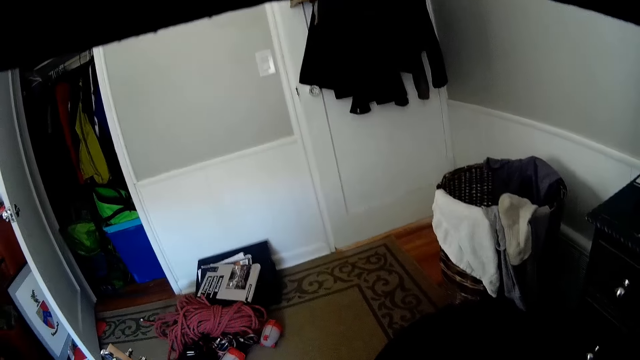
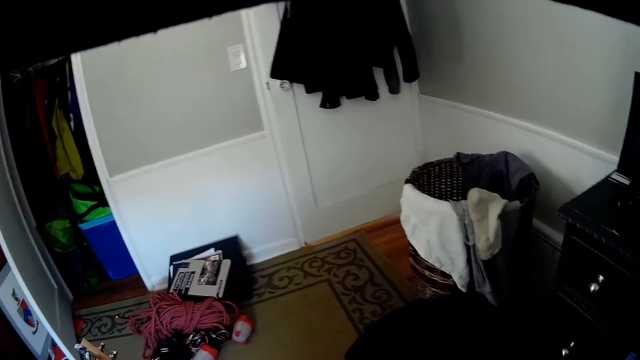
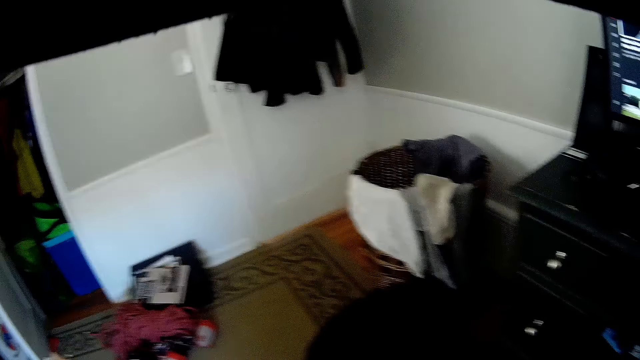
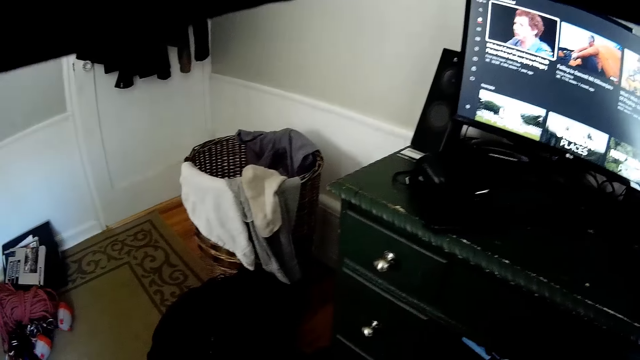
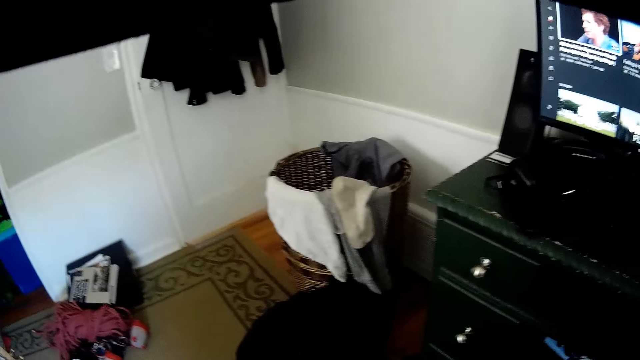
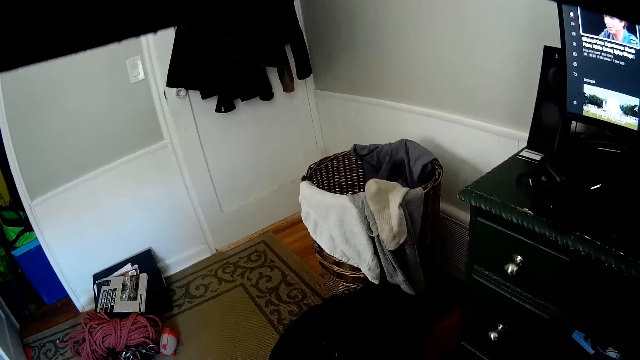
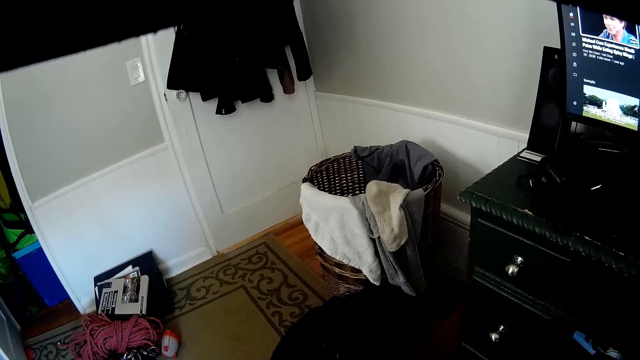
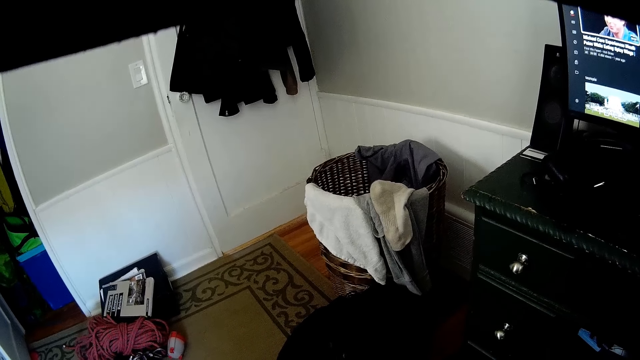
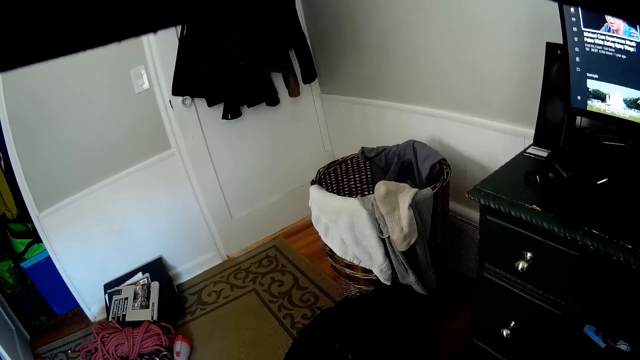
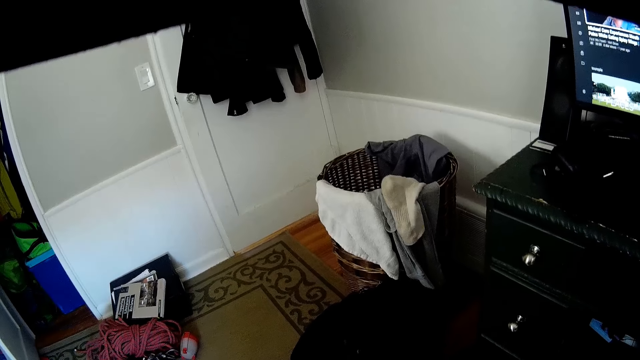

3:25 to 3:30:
The camera wearer looks across the room.

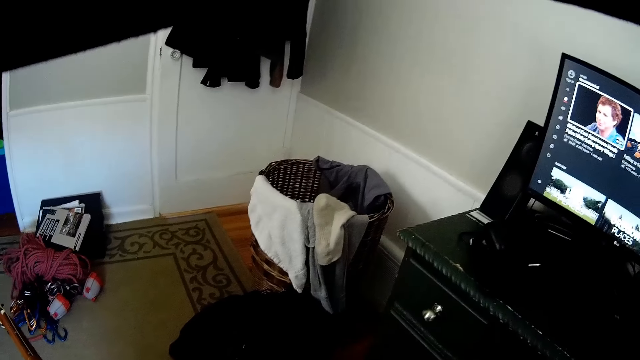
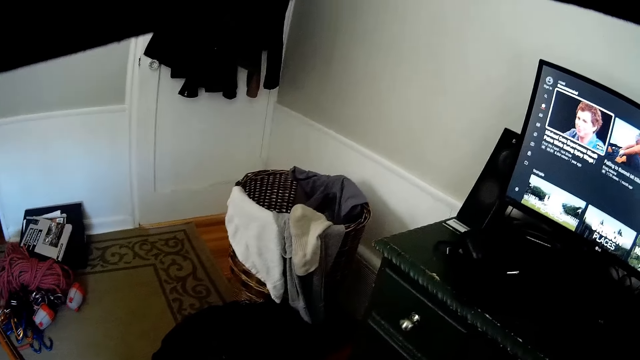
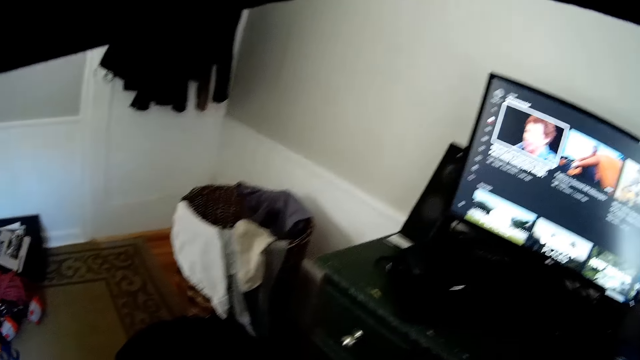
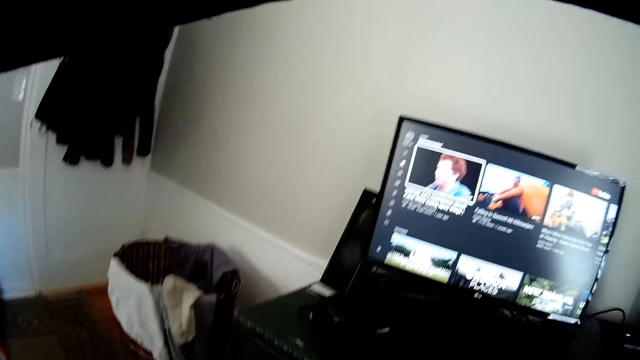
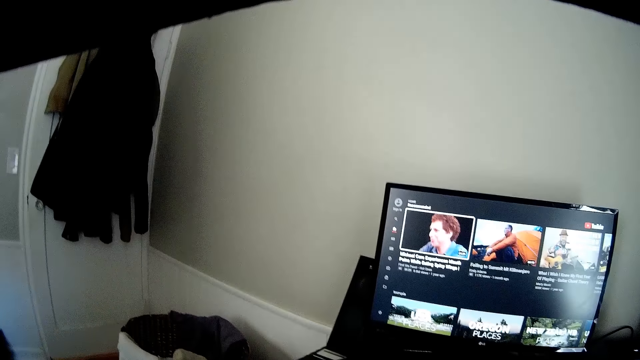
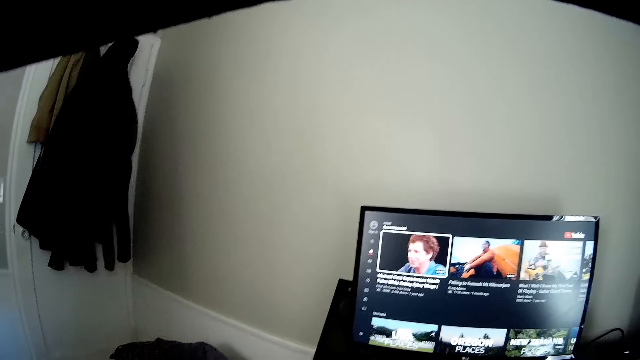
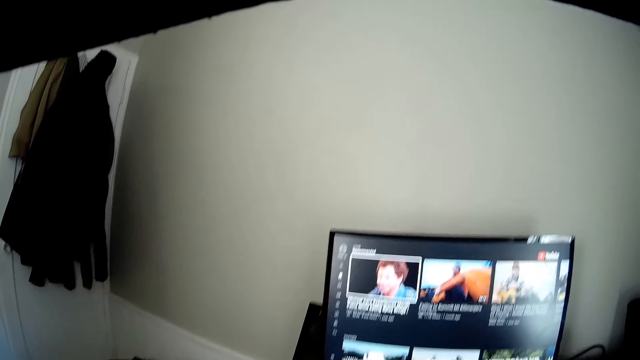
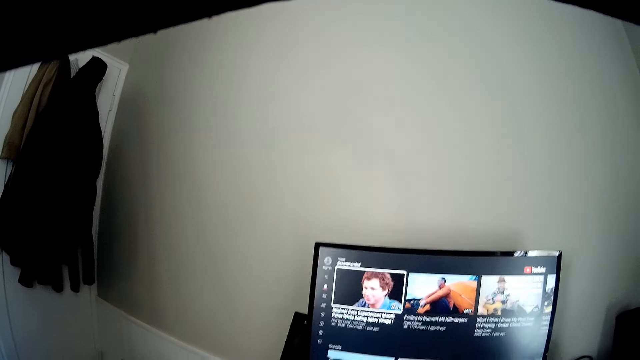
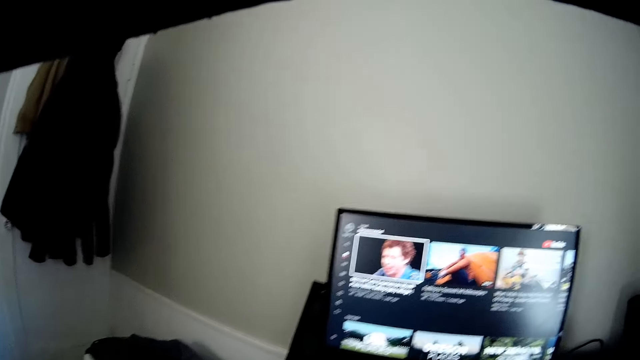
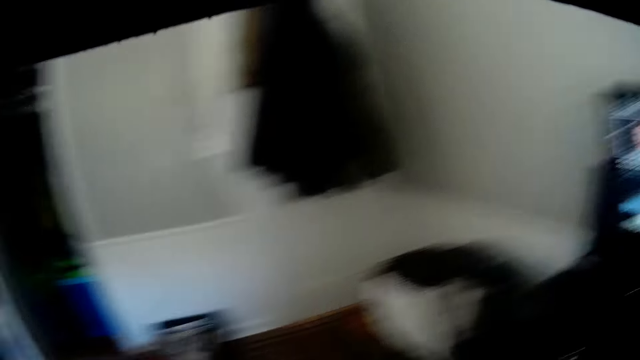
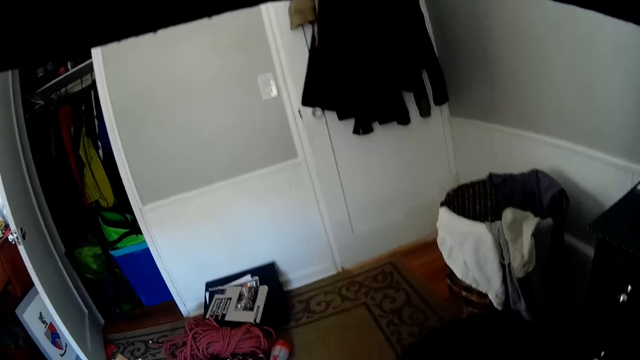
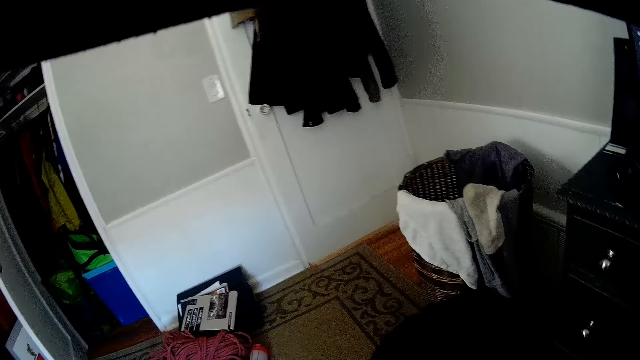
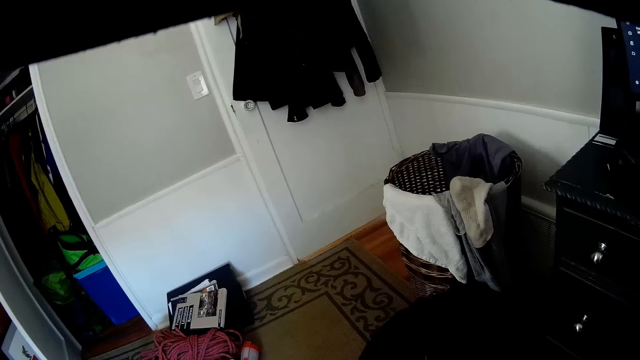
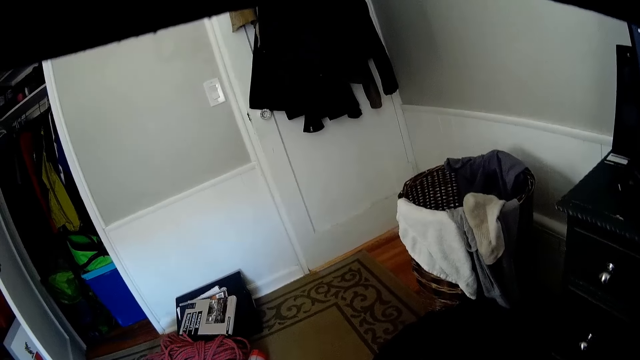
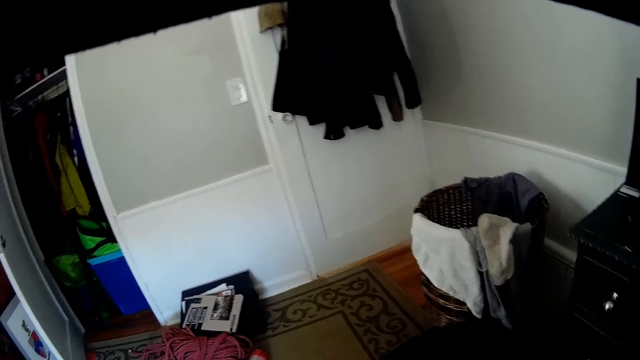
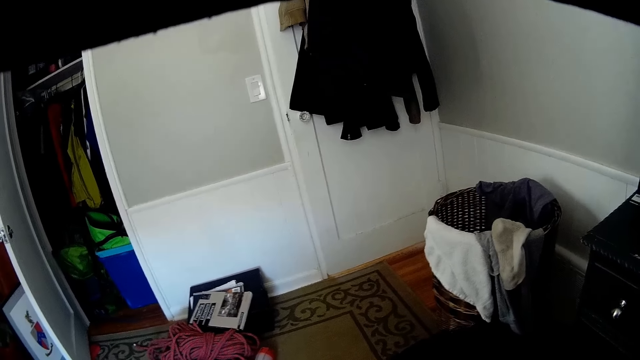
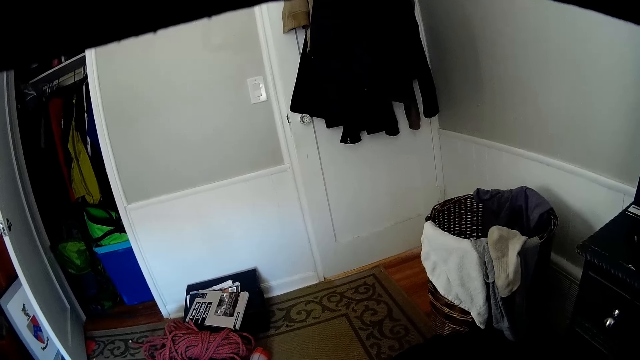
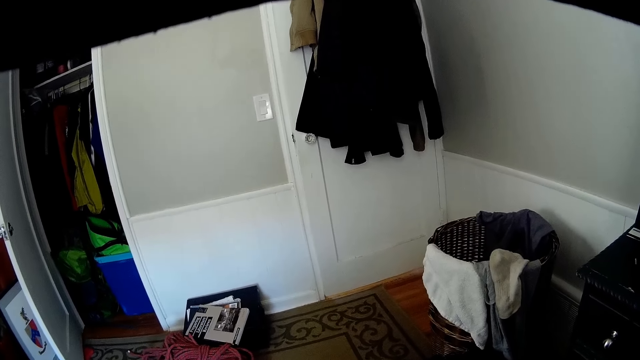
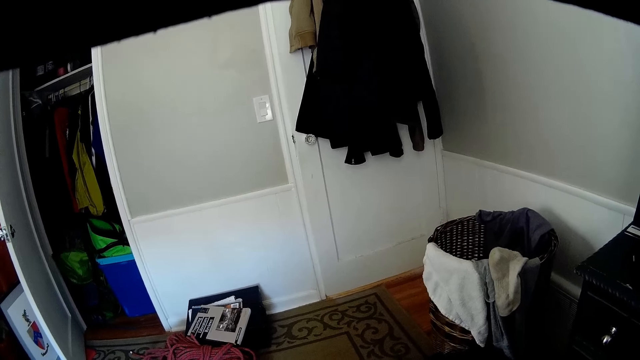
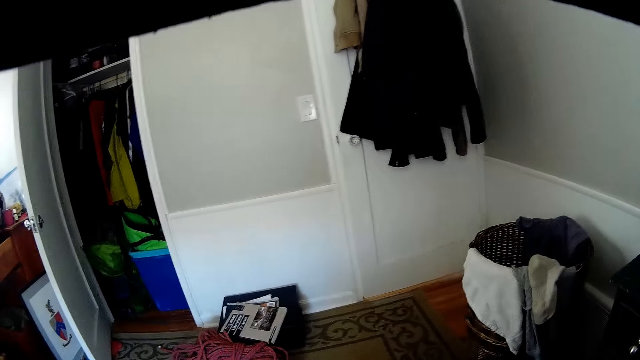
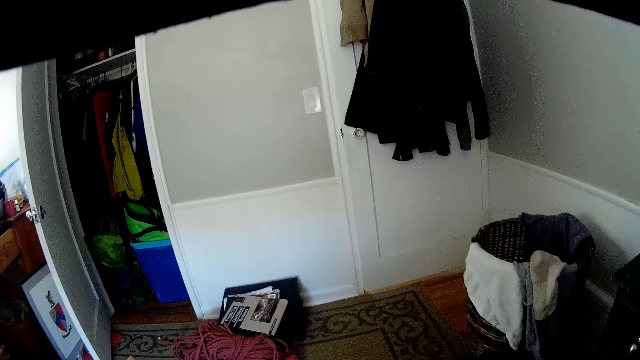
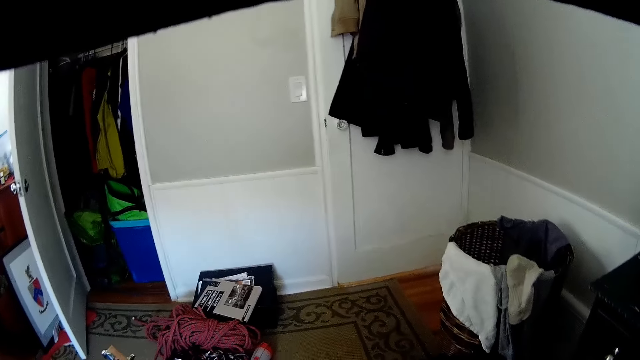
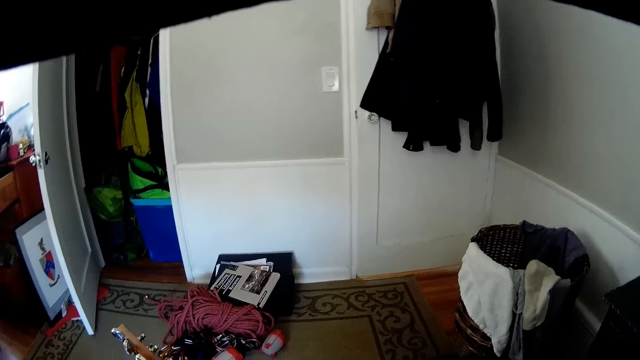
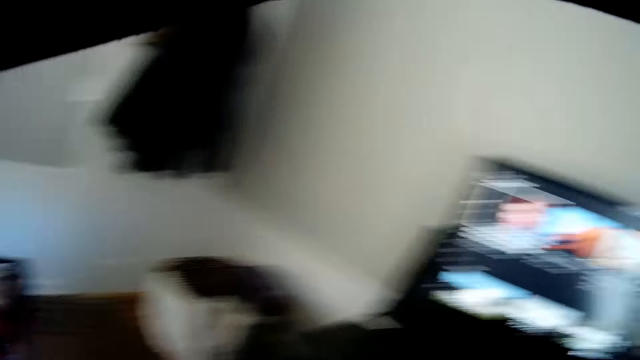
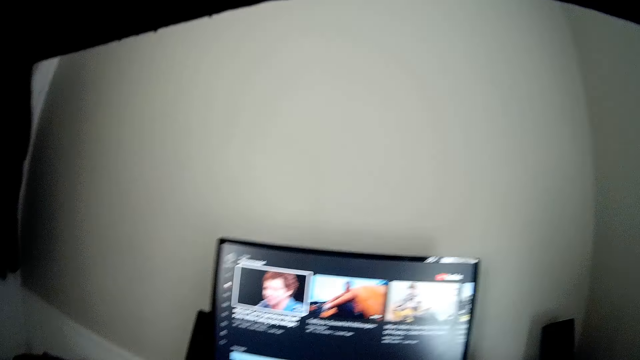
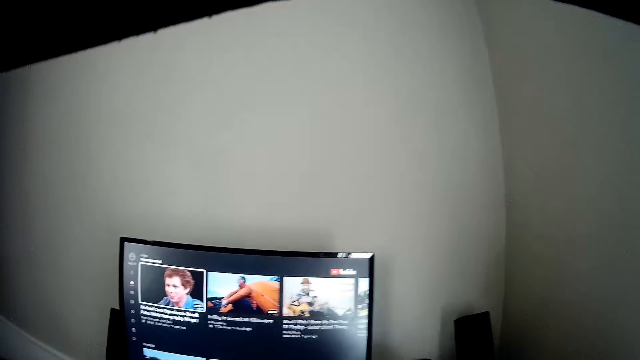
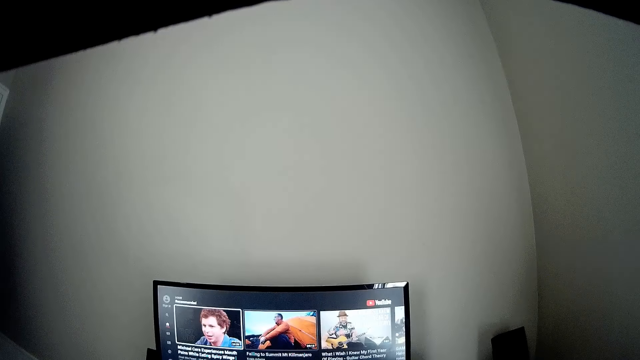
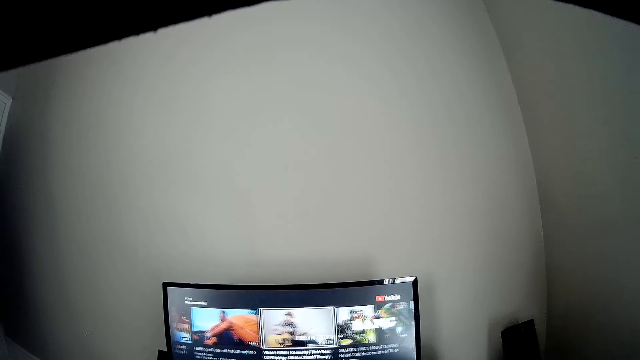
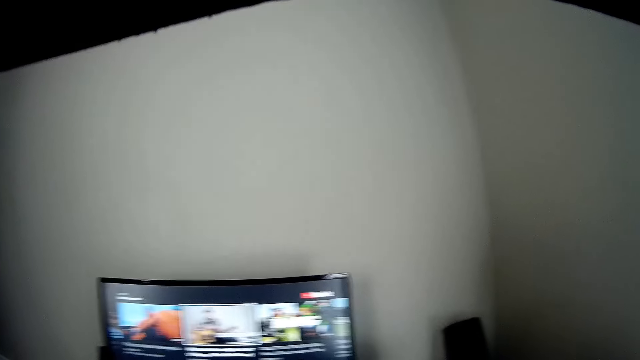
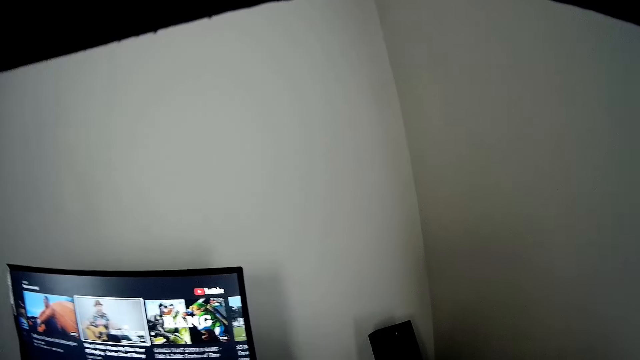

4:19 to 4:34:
The camera wearer looks at the television. They look across the room. They look at the television.
